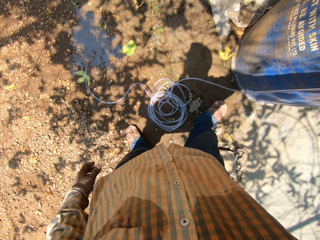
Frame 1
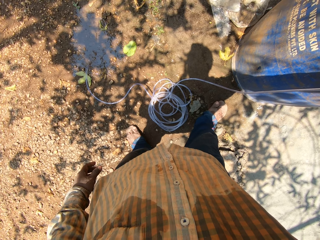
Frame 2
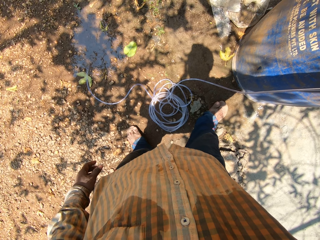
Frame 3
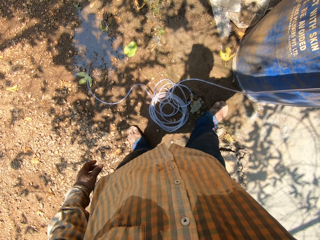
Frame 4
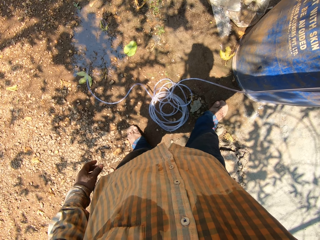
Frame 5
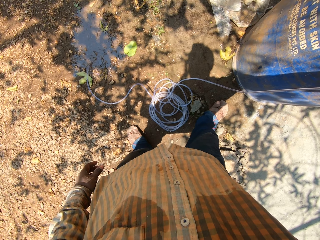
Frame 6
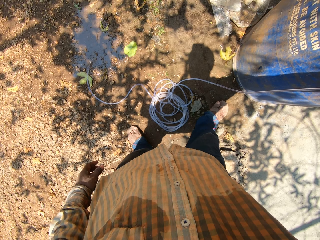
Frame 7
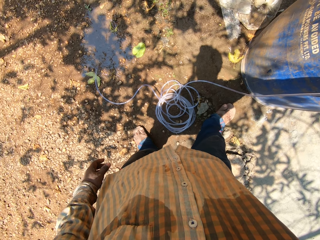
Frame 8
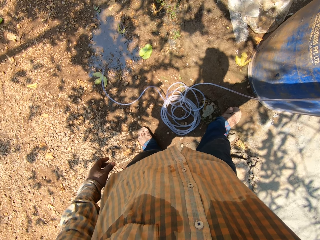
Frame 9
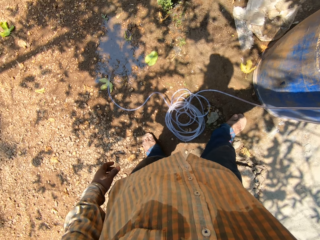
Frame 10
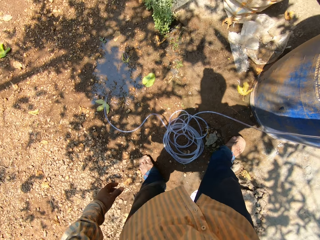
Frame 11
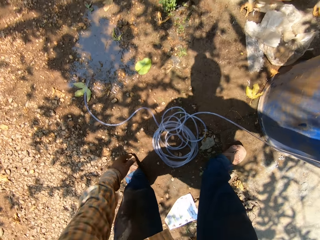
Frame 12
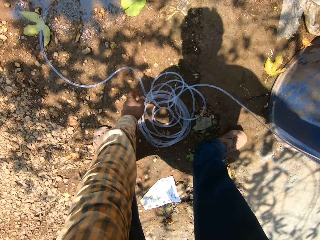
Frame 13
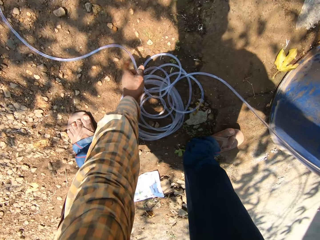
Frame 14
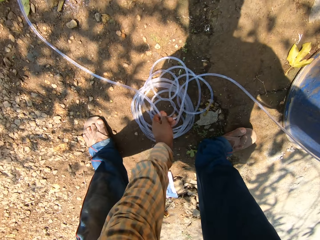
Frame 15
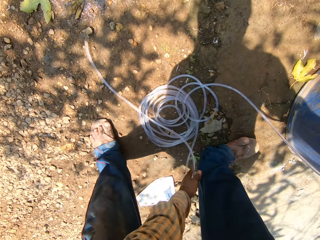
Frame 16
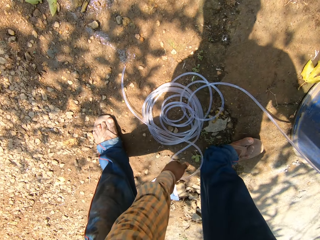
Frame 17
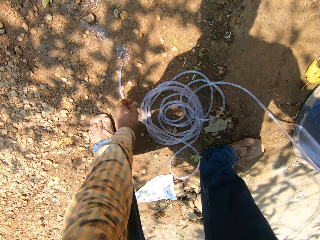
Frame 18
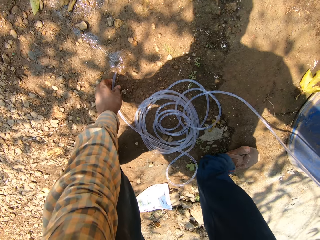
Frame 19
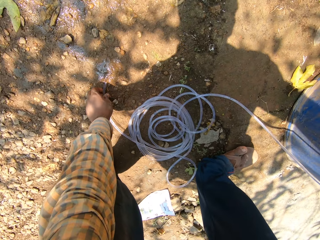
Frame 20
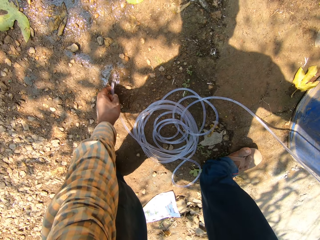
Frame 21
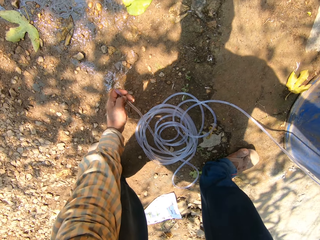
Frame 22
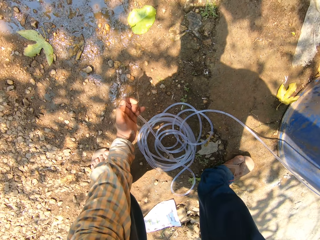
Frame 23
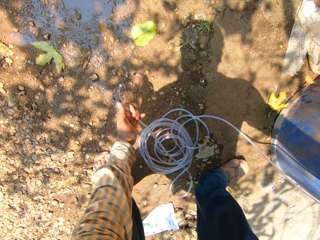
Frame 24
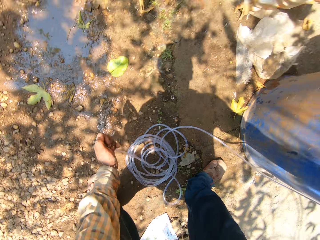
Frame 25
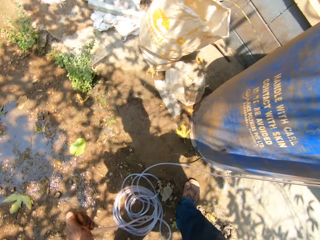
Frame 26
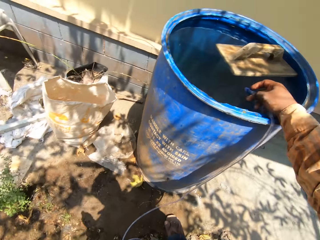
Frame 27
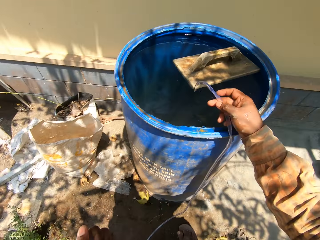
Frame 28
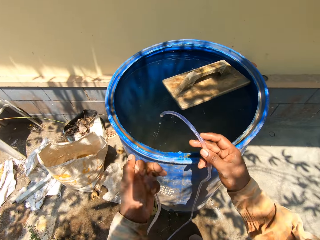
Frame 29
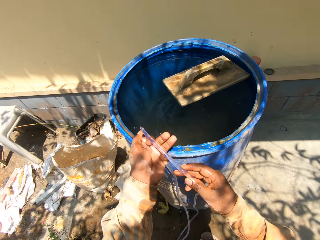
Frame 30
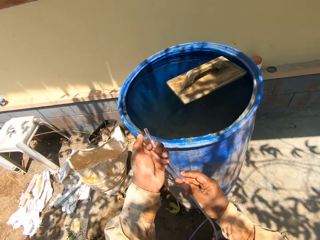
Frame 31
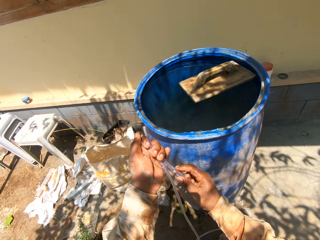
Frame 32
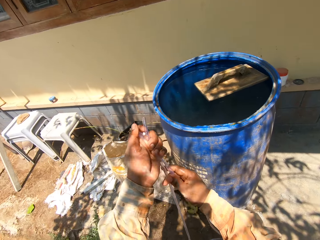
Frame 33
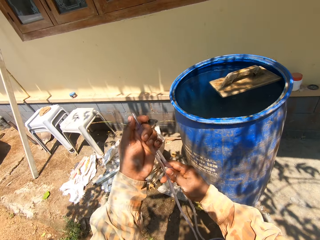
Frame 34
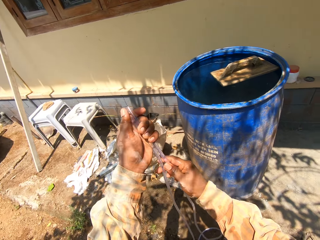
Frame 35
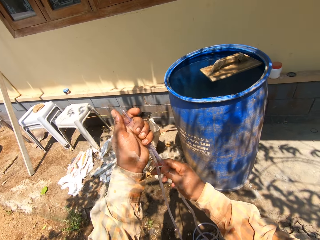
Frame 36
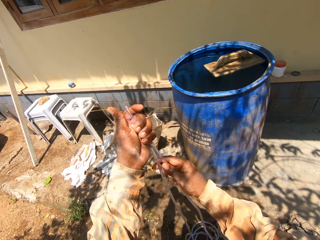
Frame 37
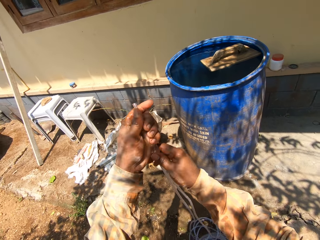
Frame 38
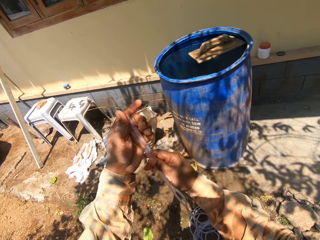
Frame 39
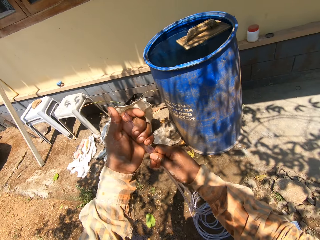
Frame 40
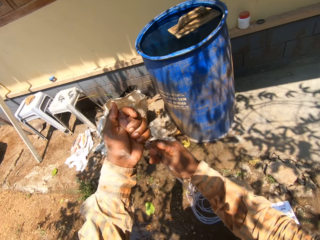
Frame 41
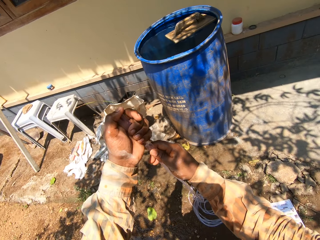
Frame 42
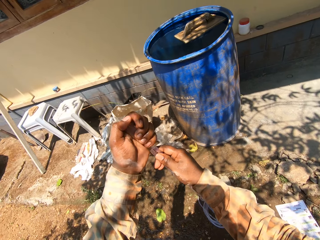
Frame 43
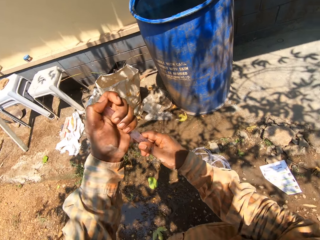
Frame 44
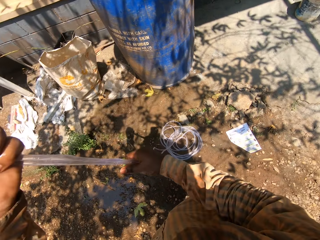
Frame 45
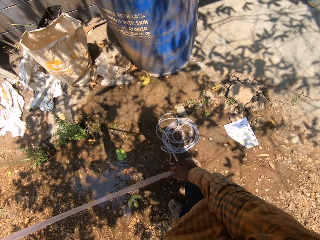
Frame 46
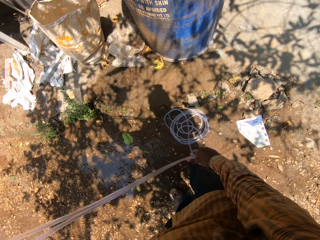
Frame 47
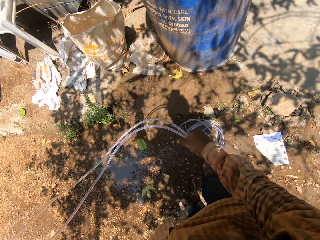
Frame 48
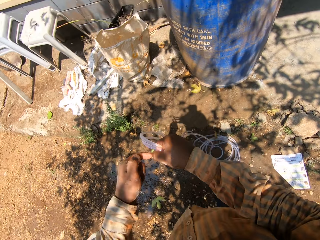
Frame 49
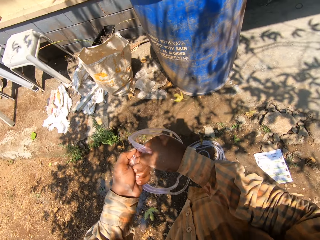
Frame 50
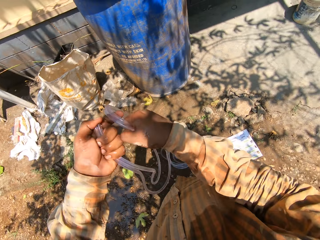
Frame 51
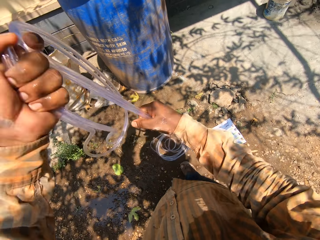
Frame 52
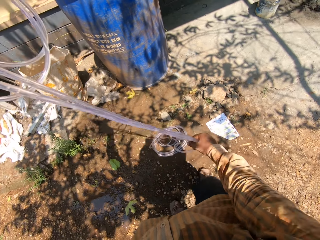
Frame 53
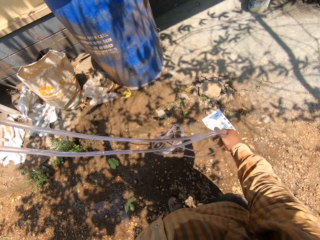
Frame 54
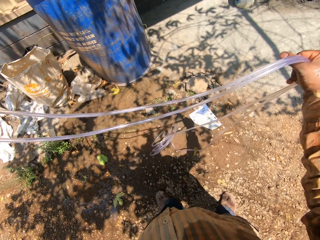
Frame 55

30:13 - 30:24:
The camera wearer picks up the hose pipe on the ground with his left hand. He adjusts the hose pipe. He closes the hose pipe outlet. He removes the hose pipe from the water drum. He bends the pipe with both hands. He adjusts the hose pipe. He pulls the pipe with both hands.

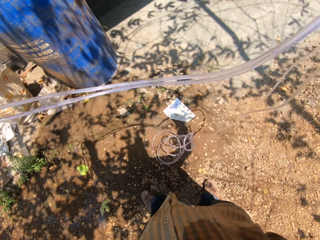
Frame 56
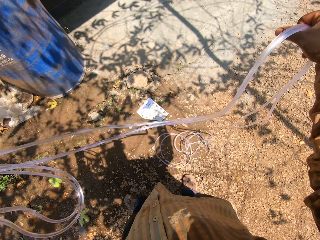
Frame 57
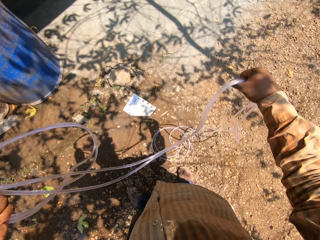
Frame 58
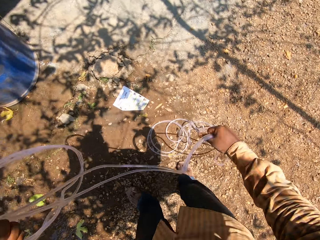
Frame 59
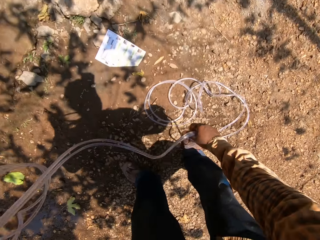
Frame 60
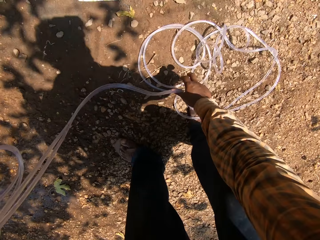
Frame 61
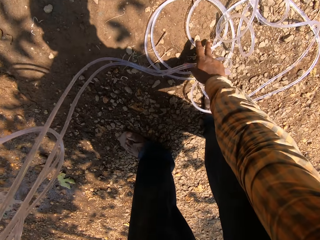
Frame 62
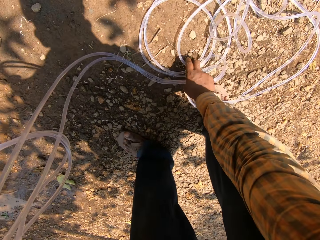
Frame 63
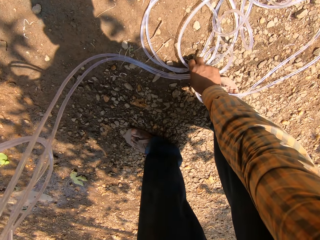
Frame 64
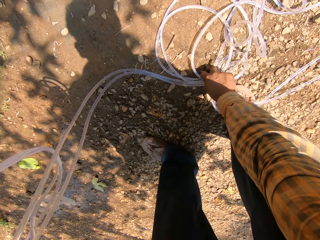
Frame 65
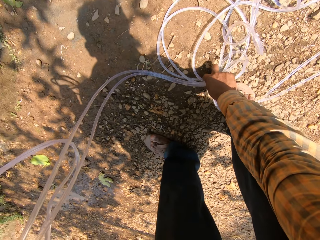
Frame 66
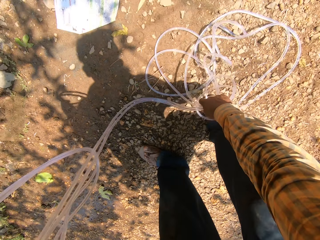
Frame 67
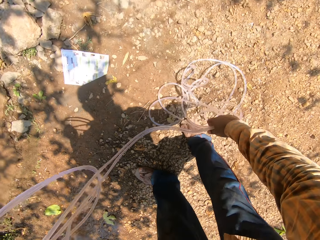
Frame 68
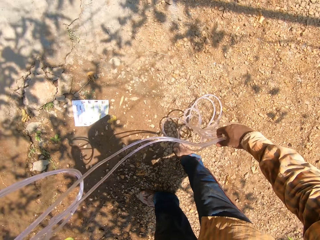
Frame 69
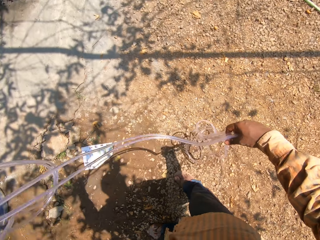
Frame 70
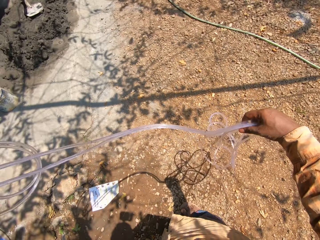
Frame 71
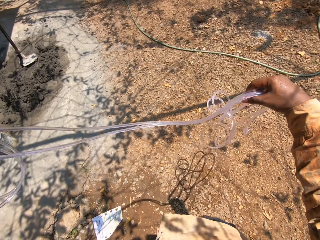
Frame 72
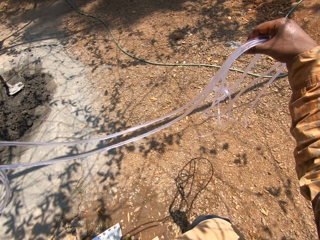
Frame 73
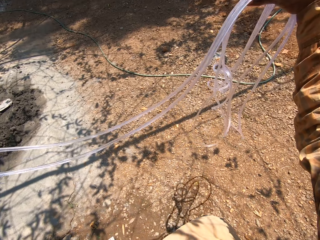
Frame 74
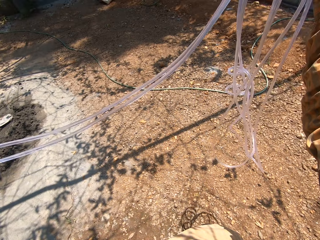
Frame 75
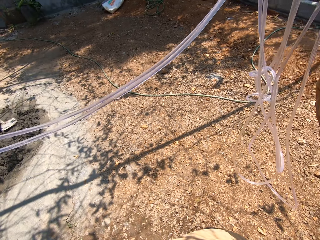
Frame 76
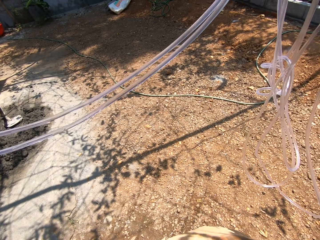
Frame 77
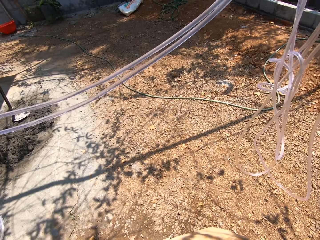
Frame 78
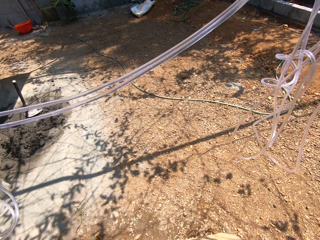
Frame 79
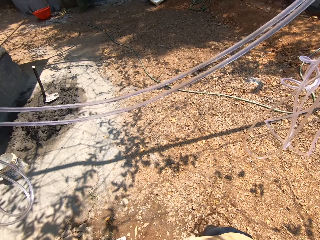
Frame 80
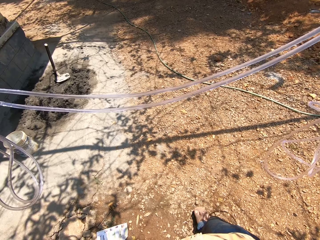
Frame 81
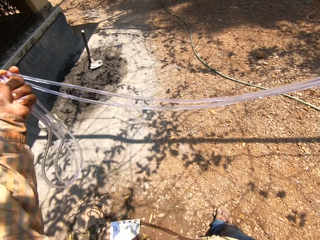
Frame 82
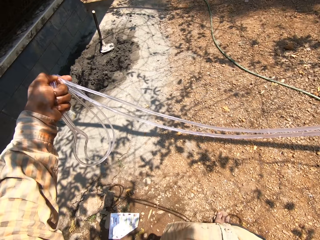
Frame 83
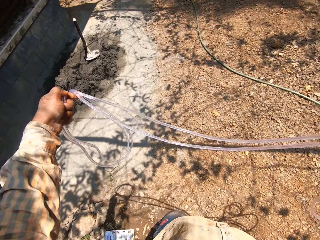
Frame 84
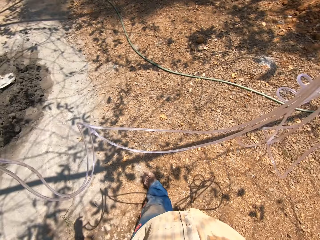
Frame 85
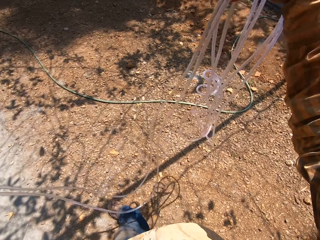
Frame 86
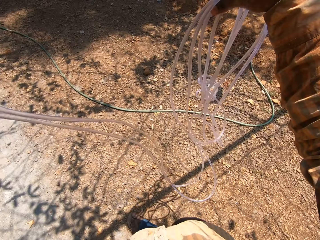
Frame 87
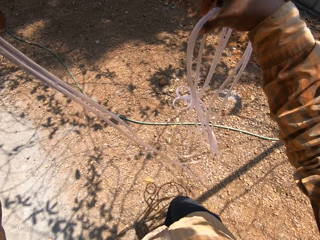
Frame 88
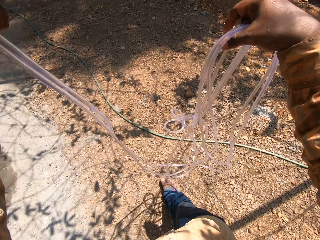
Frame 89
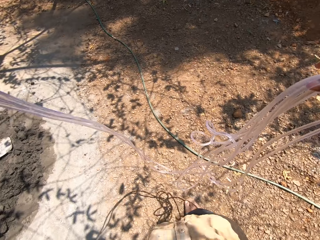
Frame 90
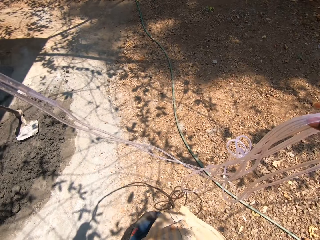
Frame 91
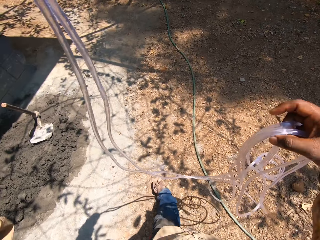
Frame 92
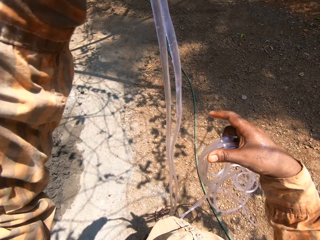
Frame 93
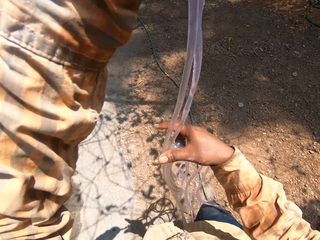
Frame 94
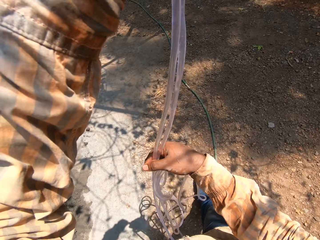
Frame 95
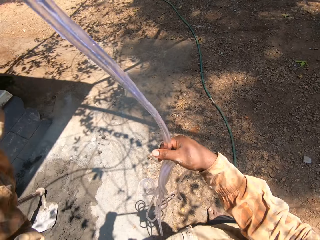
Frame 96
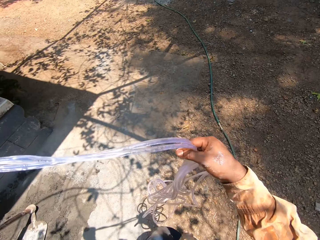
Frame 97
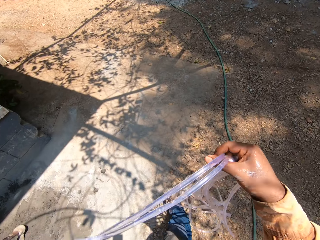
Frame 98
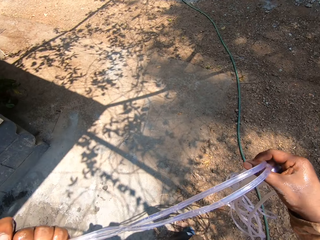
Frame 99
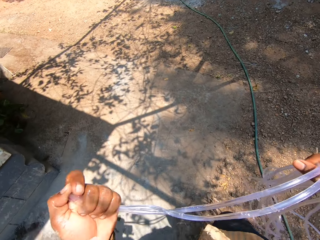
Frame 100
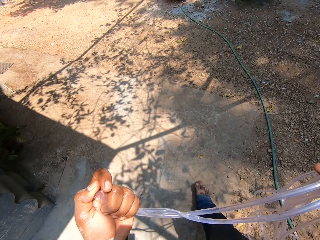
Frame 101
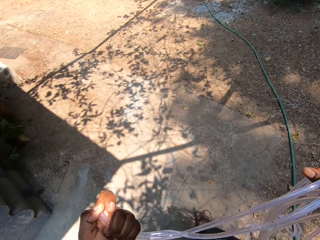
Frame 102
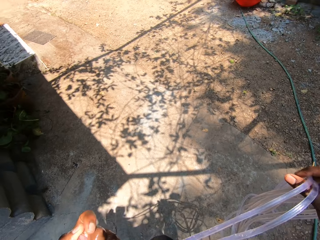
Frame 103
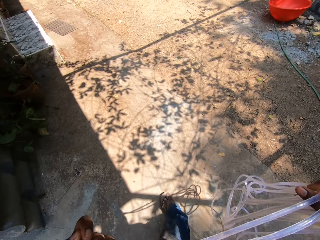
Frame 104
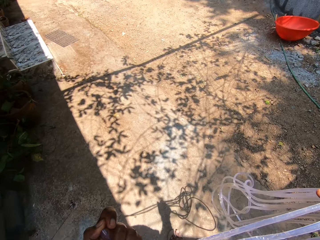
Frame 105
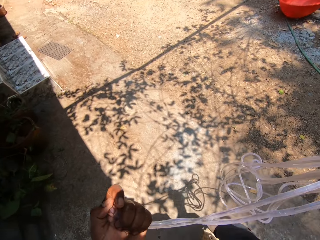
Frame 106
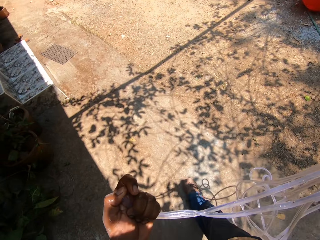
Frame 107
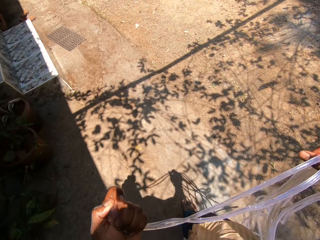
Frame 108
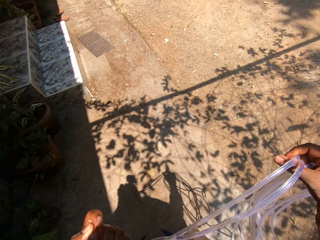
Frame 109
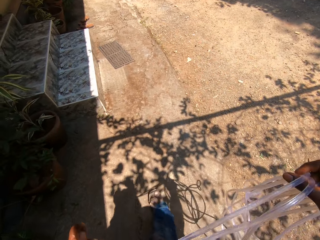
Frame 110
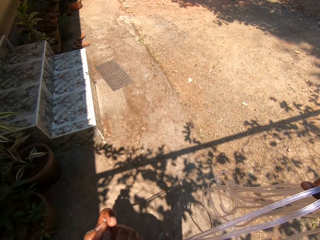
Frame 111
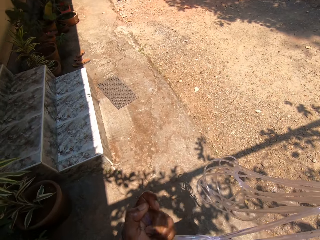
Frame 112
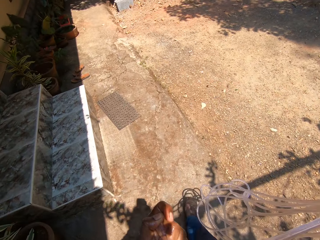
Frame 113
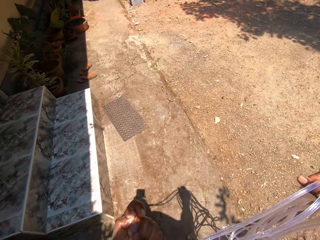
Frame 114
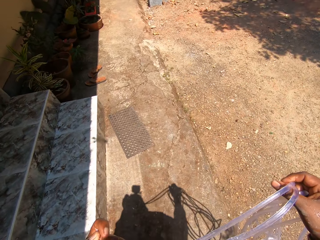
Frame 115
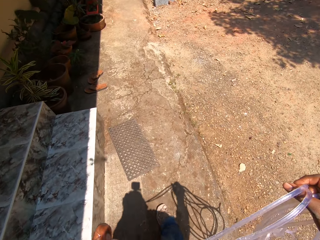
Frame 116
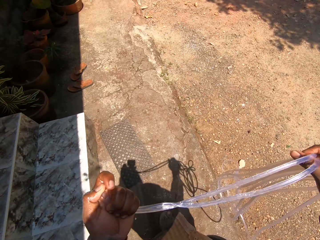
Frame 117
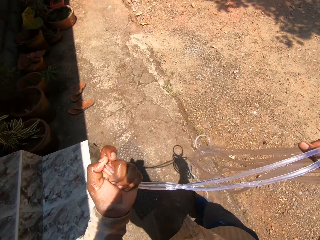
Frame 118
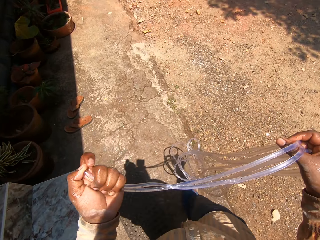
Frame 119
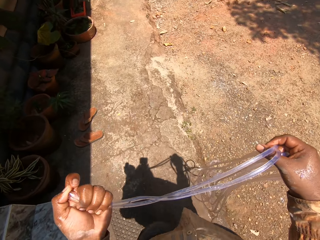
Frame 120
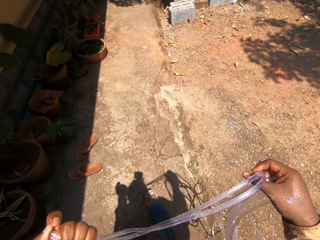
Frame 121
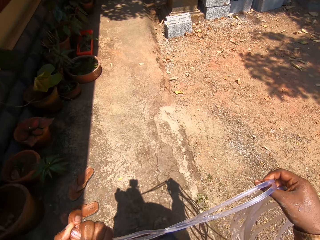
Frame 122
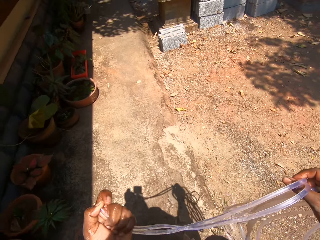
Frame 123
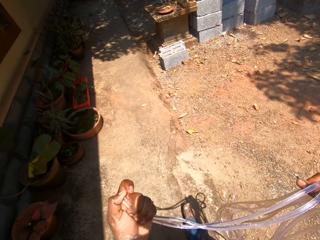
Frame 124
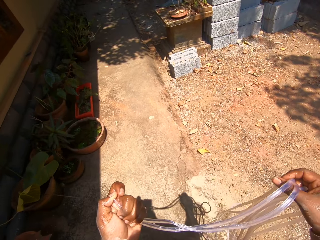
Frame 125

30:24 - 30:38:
The camera wearer picks up the hose pipe on the ground with his right hand and carries the hose pipe around the compound.
